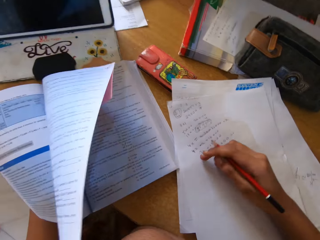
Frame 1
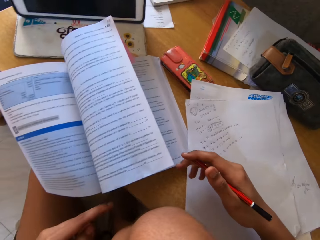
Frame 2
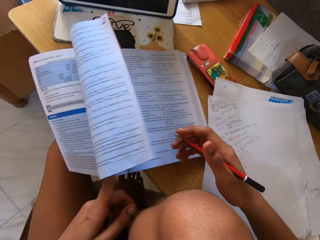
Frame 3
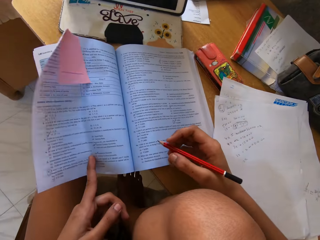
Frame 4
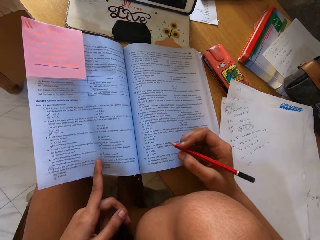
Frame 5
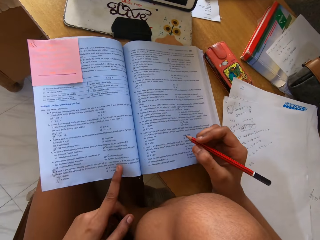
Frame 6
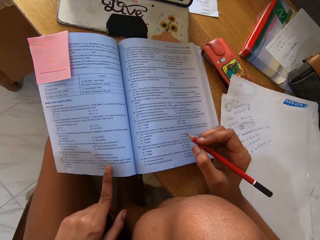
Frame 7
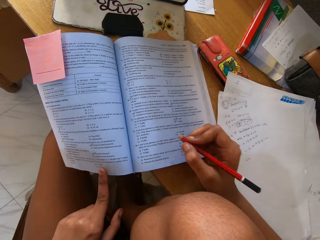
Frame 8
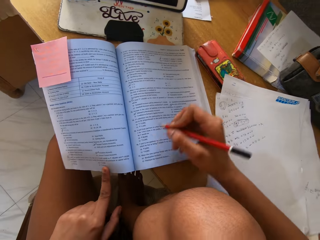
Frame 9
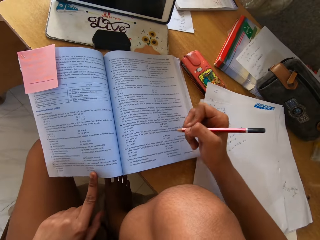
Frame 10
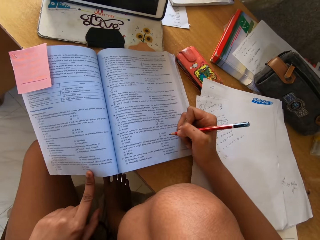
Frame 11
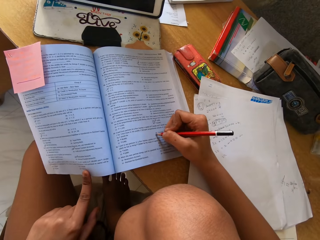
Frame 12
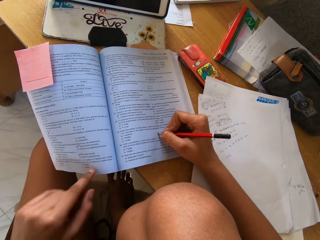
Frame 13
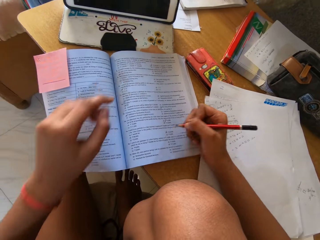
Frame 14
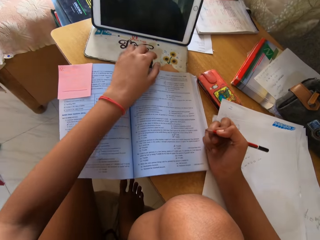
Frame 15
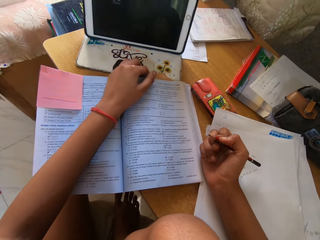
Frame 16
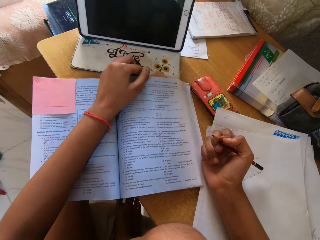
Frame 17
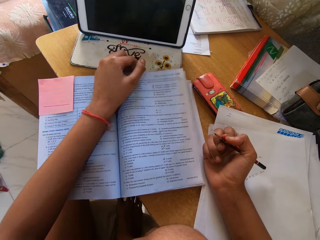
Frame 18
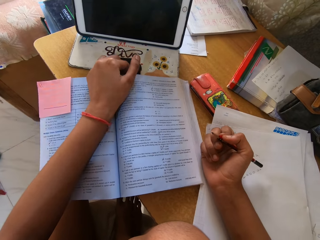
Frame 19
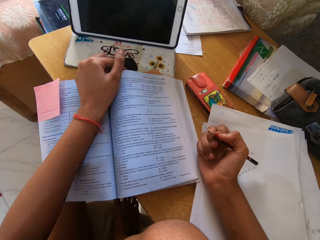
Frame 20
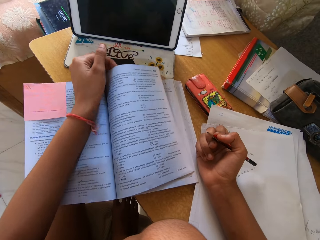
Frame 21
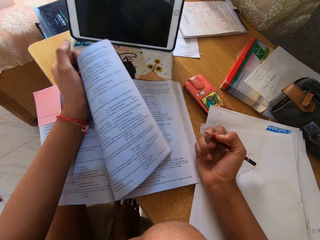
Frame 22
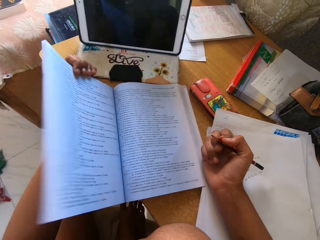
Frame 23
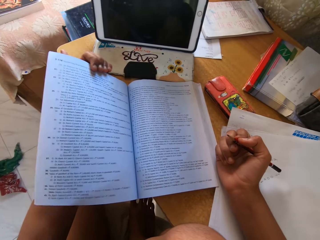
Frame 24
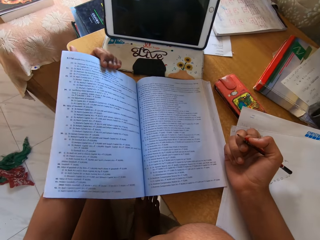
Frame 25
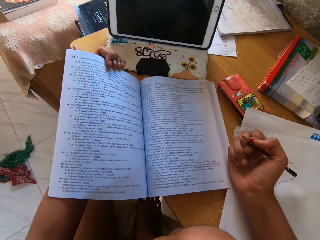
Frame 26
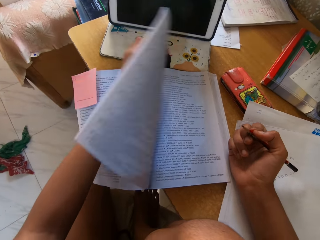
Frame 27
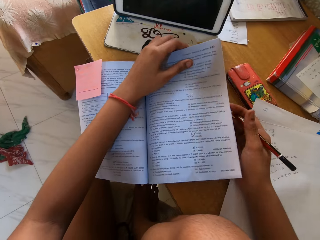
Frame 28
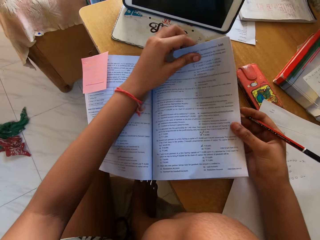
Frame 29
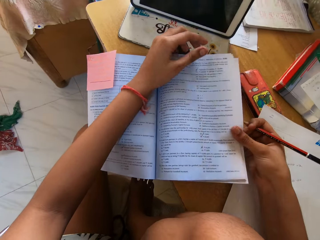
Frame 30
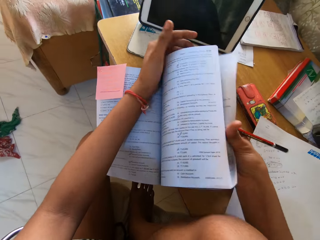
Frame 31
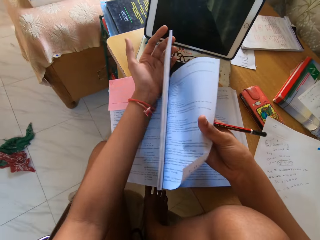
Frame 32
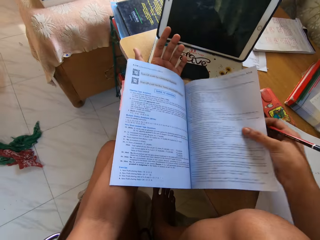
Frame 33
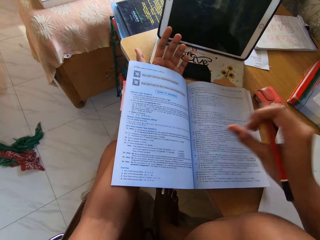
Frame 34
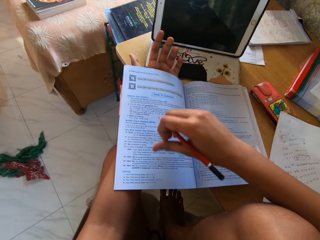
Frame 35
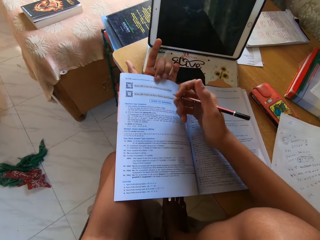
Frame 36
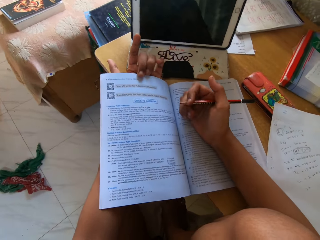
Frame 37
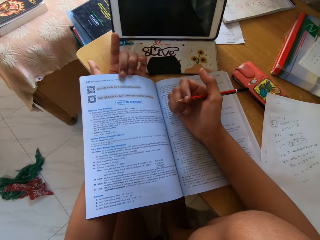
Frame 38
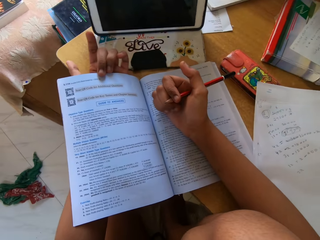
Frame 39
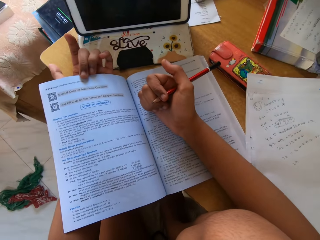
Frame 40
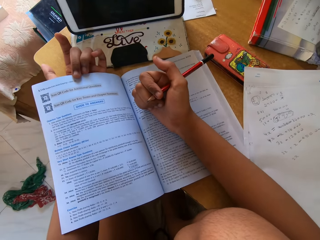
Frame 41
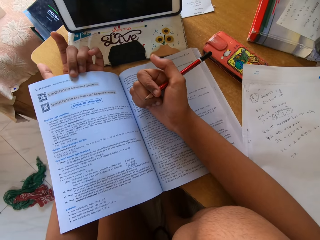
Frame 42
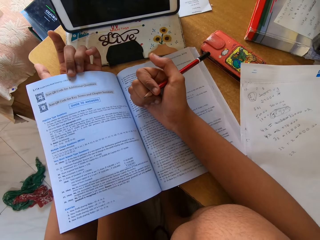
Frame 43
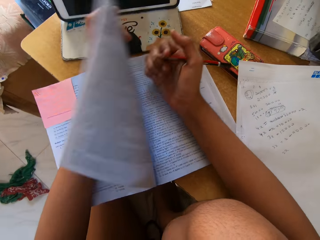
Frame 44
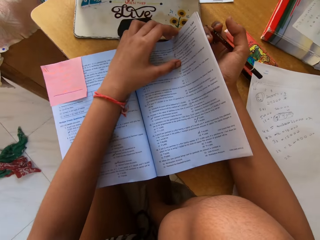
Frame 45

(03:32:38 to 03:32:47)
The camera wearer marks the book. They move a hand up, move the page, move a hand on the page, and write on the page. They move a hand forward. They open the book. They peruse the pages. They put a hand on the book. They hold the pages. They stare at the book.

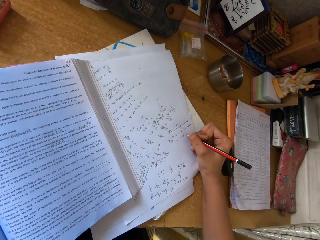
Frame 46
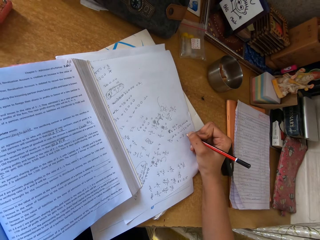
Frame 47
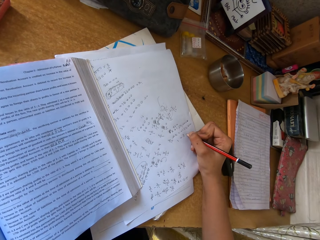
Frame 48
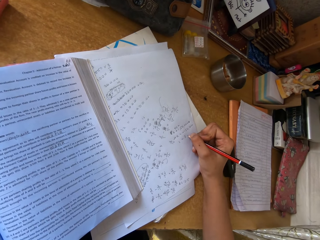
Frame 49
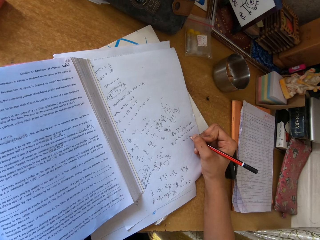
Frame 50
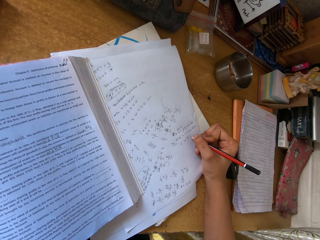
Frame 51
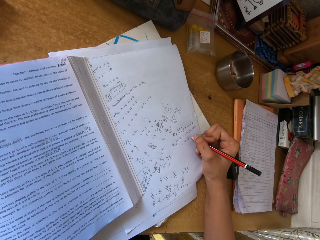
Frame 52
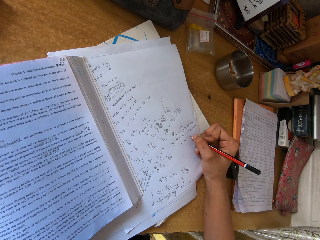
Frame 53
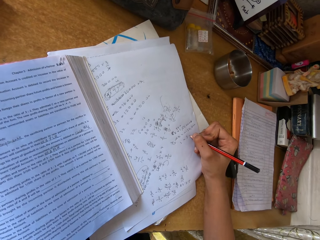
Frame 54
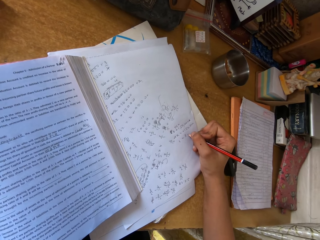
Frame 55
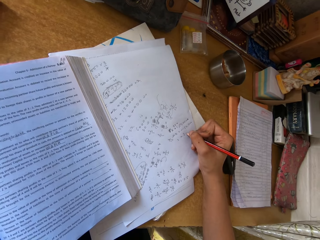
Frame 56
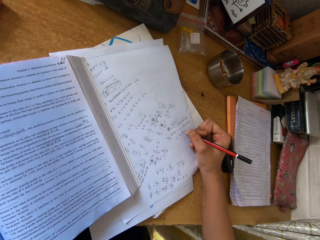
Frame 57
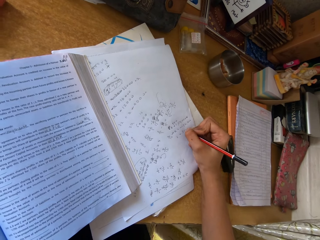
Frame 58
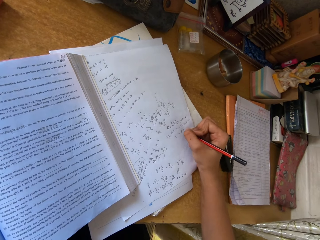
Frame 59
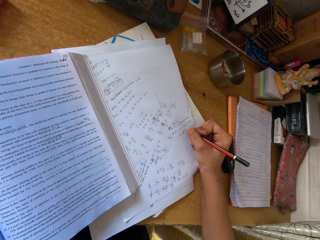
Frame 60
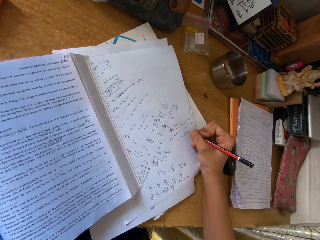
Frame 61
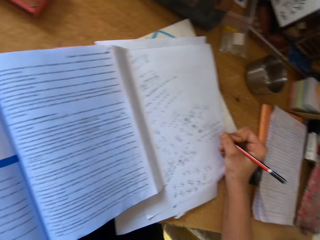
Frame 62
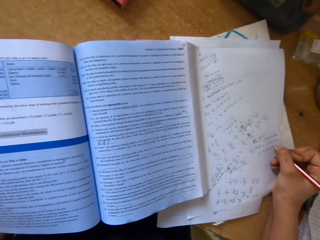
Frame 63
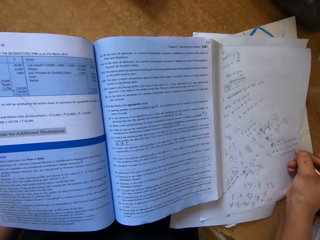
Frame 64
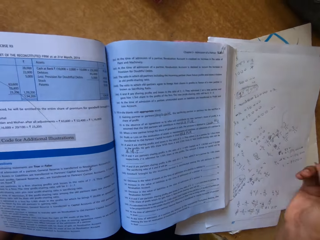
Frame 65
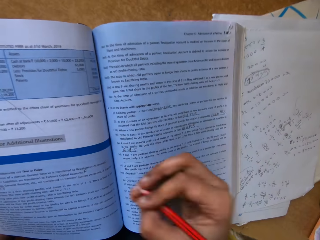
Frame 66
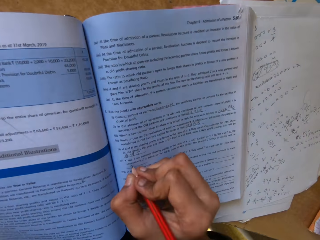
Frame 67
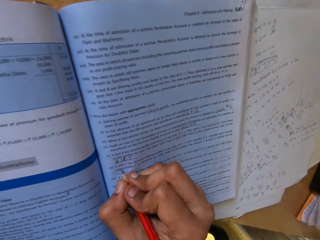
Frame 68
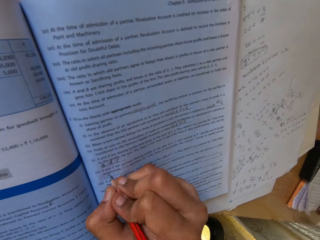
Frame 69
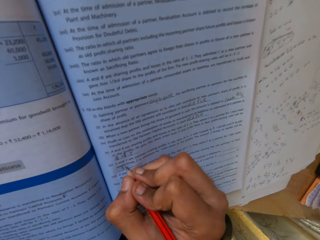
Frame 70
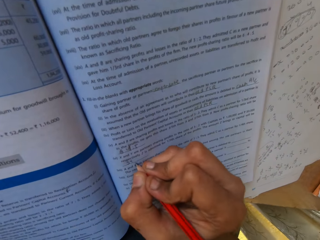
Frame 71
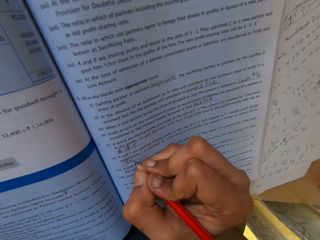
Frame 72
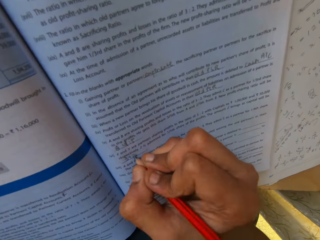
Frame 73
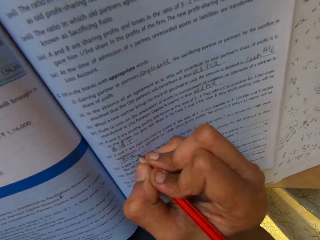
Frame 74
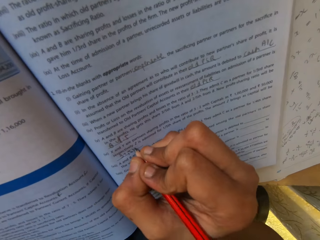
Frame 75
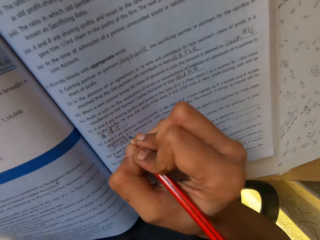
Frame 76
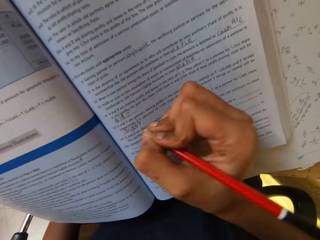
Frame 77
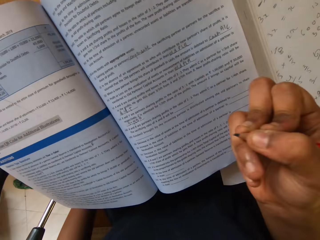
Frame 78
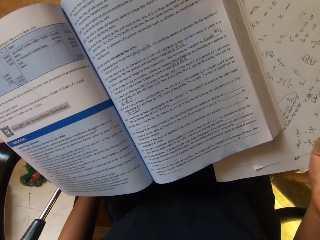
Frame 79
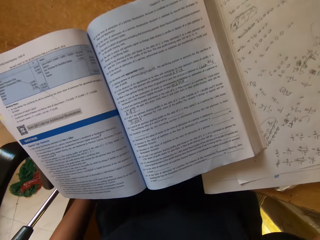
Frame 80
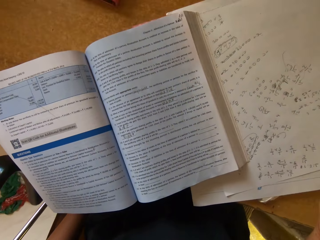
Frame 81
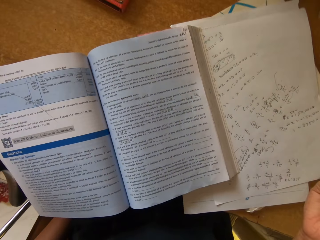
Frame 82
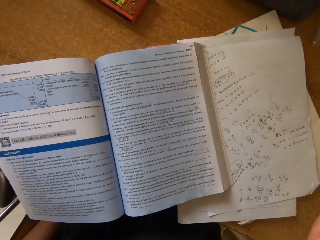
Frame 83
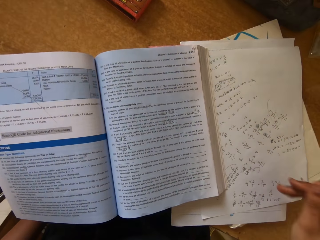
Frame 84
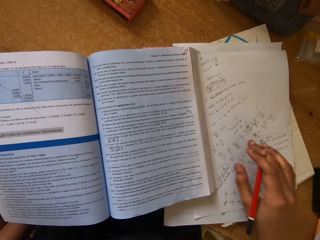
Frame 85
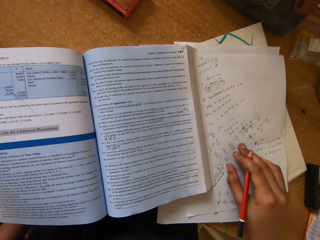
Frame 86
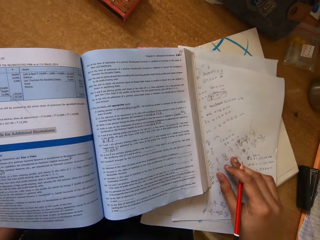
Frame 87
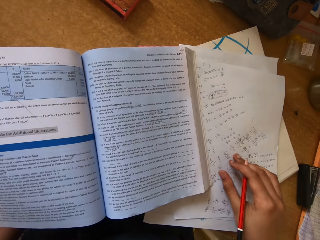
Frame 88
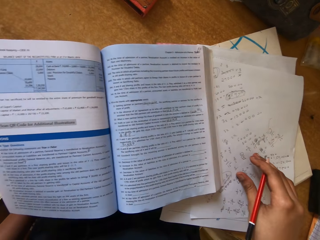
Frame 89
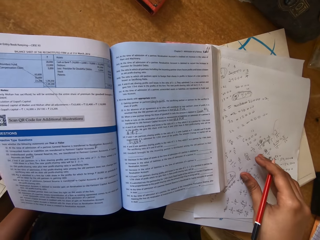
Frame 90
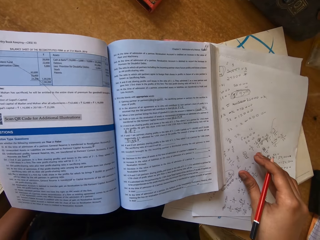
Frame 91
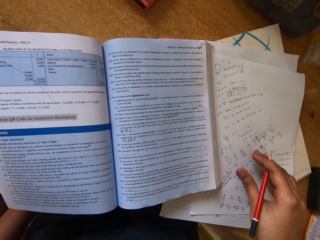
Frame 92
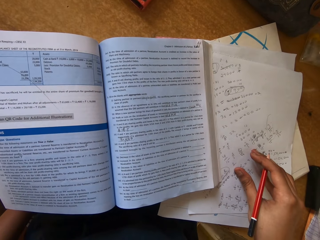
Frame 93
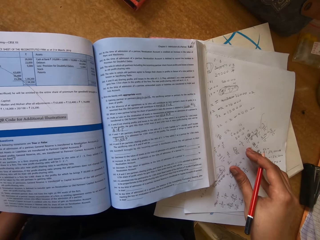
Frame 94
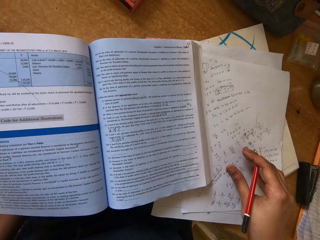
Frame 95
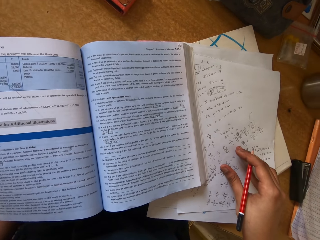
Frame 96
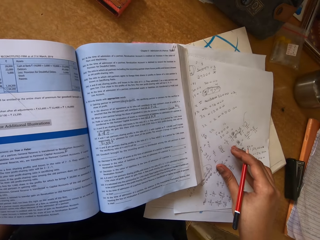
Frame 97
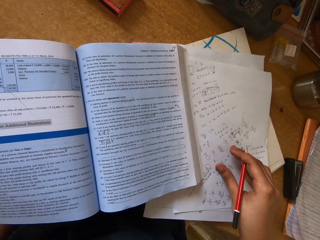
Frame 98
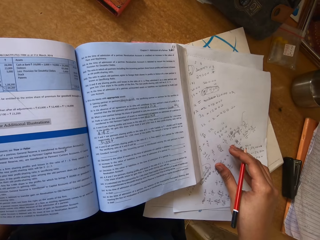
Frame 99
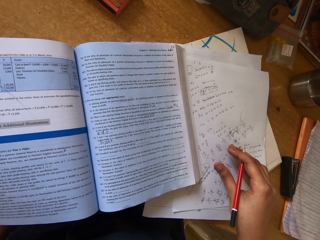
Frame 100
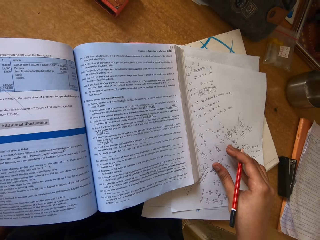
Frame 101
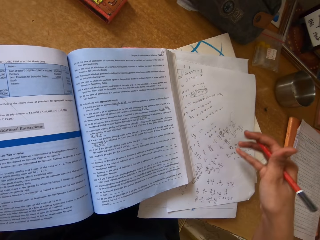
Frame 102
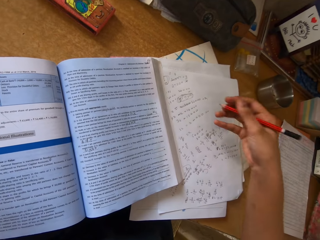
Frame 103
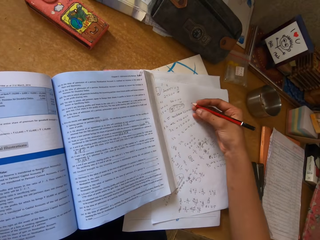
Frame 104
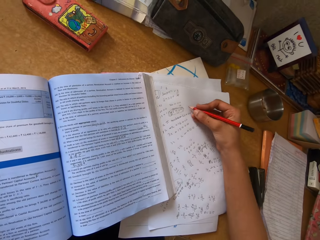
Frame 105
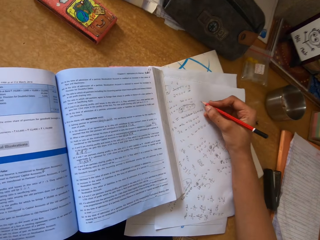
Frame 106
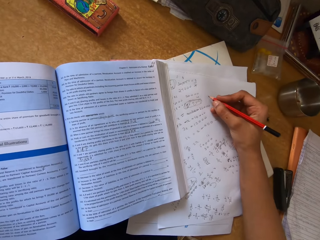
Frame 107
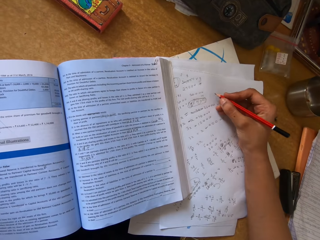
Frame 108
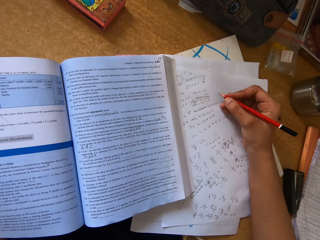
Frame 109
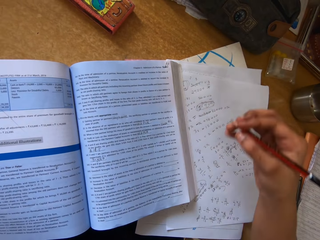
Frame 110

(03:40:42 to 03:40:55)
The camera wearer reads on the book. They write on the paper. They read on the book. They write on the book. They read on the book. They look at the notes on the paper. They move the papers on the table. They touch the paper with the right hand. They look at the notes on the paper. They read on the book.
